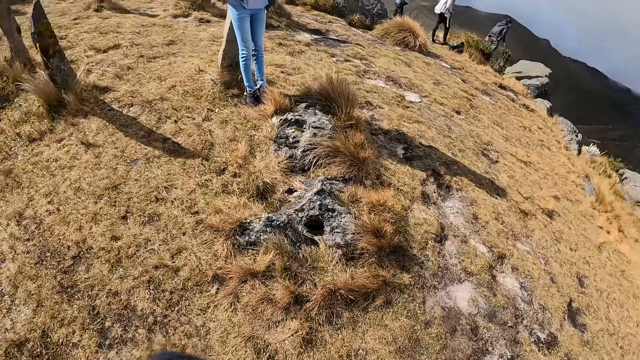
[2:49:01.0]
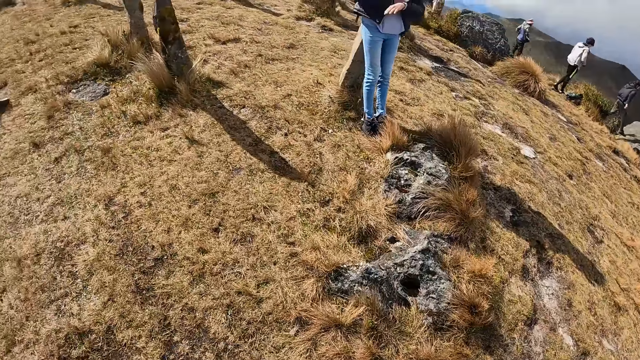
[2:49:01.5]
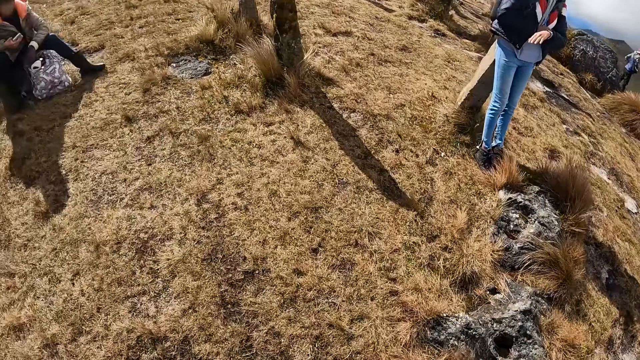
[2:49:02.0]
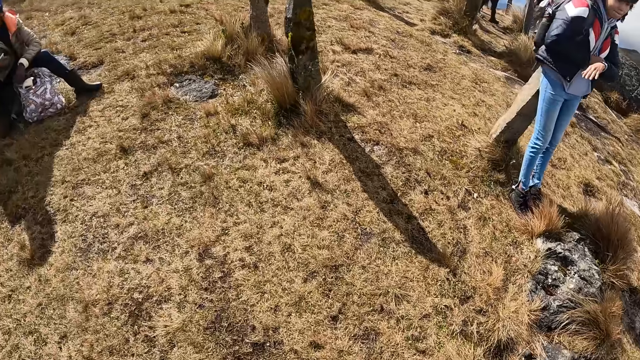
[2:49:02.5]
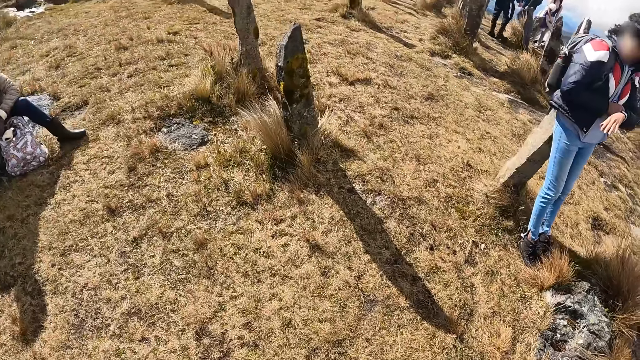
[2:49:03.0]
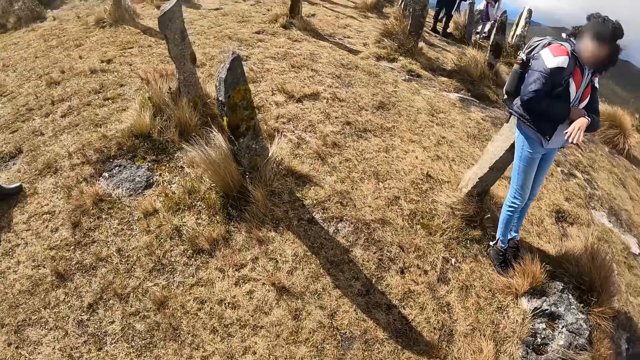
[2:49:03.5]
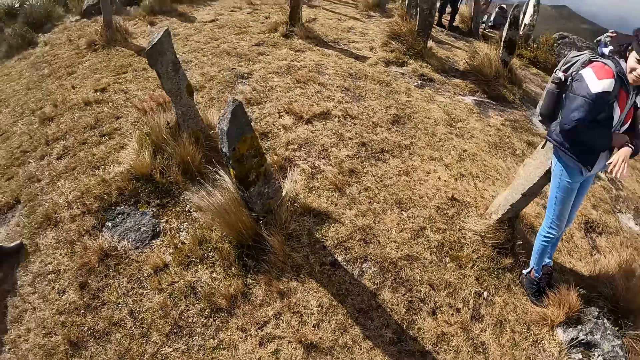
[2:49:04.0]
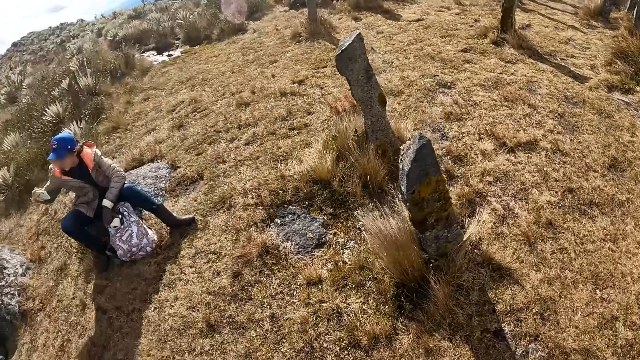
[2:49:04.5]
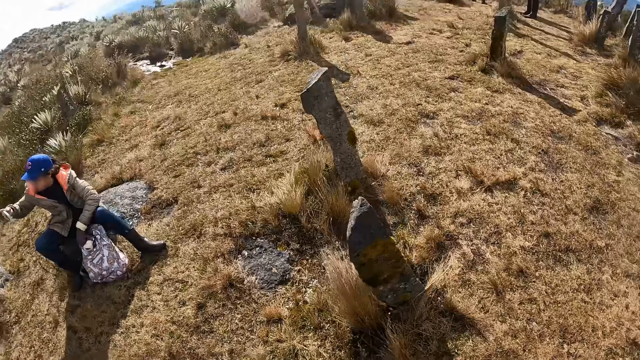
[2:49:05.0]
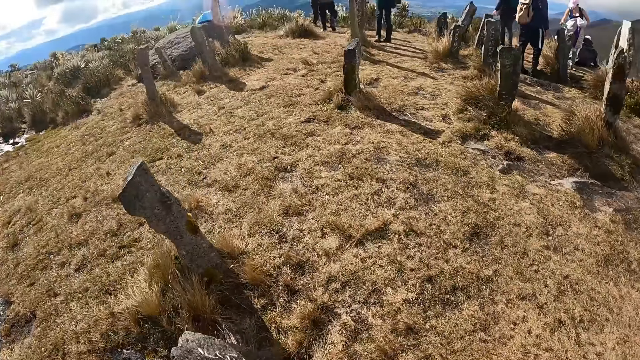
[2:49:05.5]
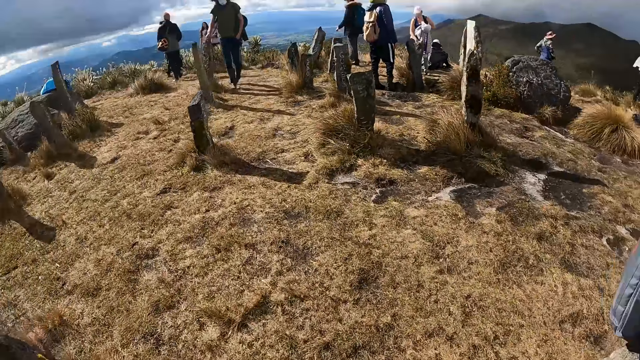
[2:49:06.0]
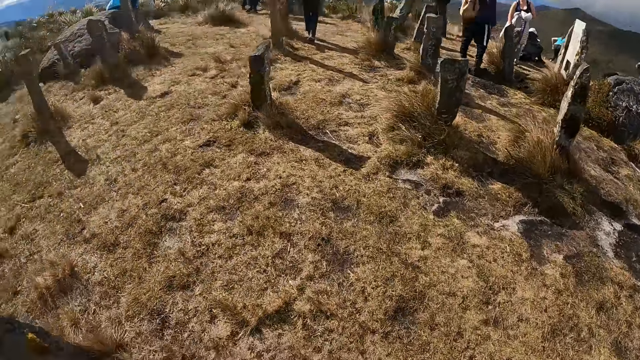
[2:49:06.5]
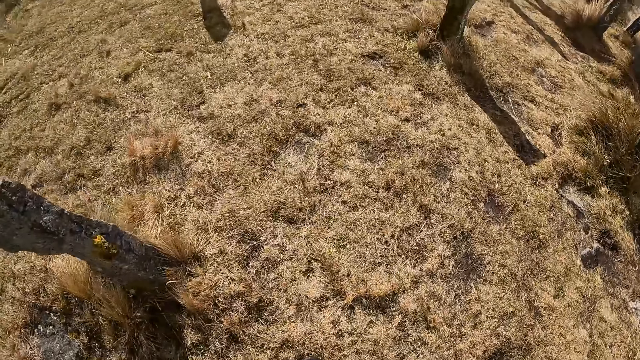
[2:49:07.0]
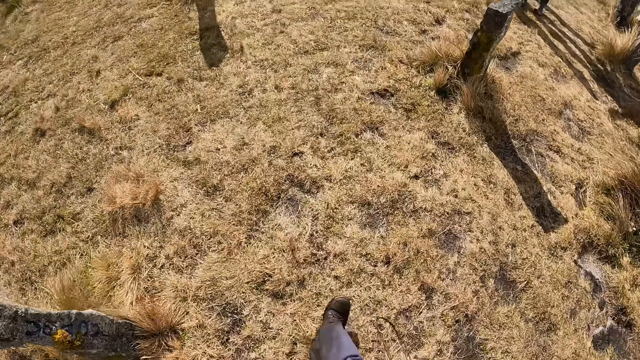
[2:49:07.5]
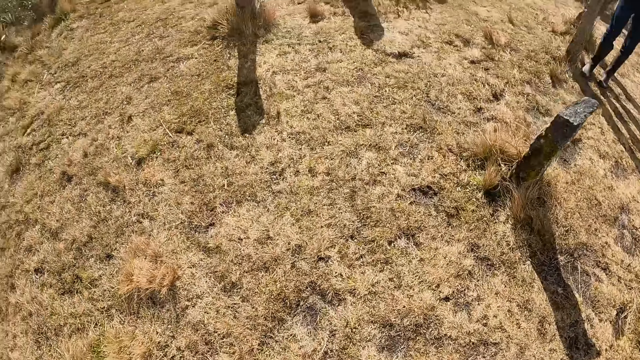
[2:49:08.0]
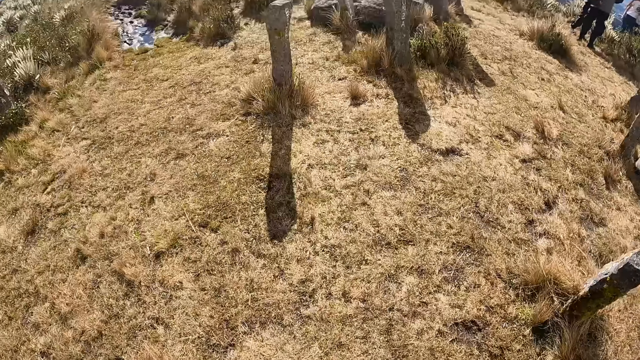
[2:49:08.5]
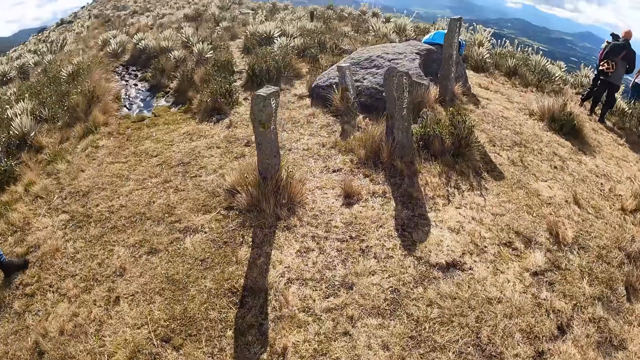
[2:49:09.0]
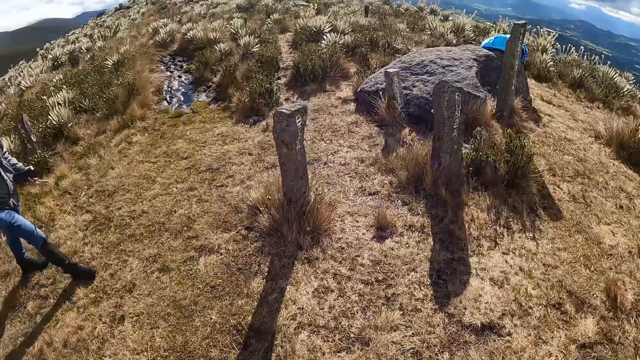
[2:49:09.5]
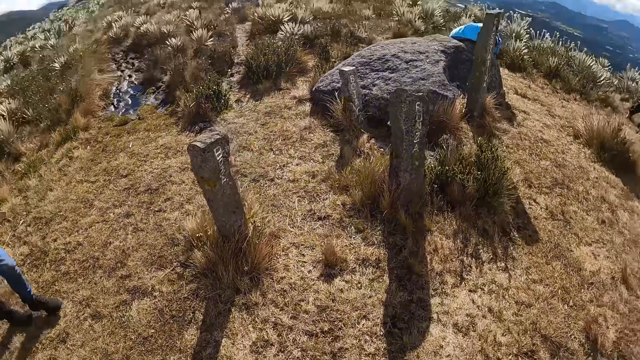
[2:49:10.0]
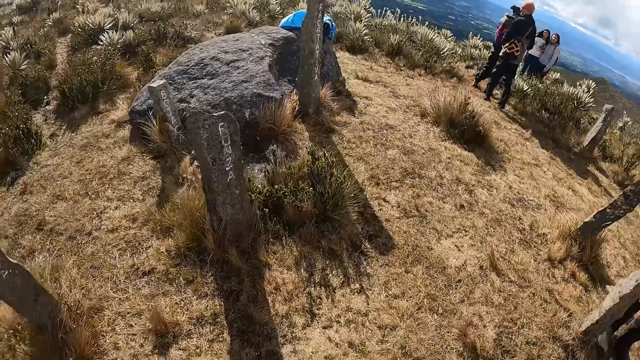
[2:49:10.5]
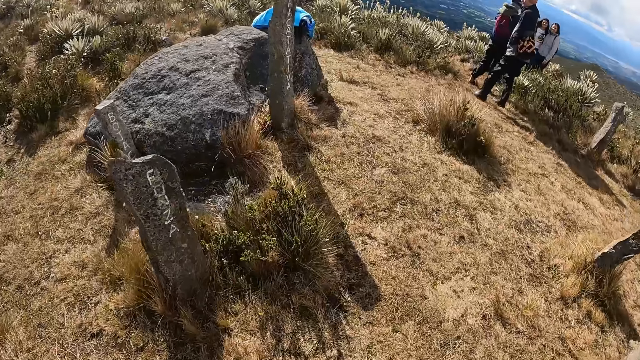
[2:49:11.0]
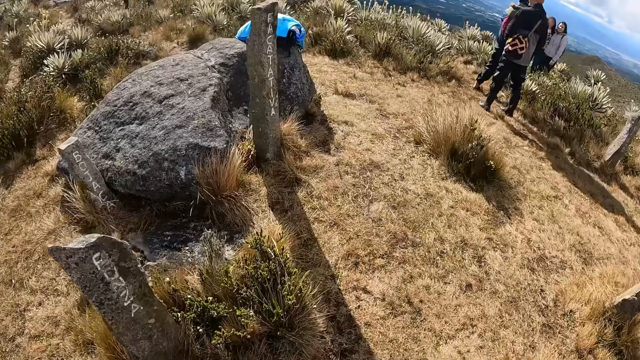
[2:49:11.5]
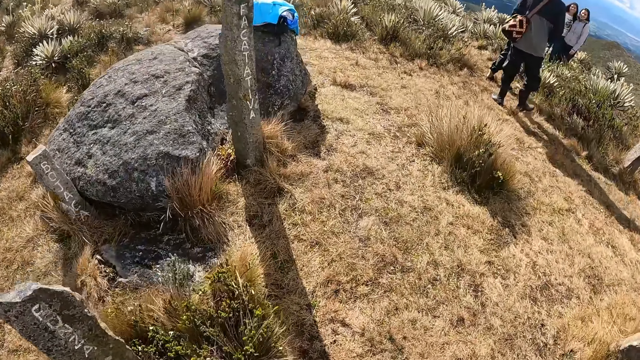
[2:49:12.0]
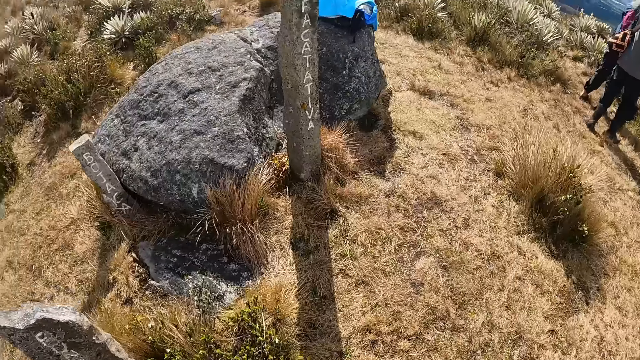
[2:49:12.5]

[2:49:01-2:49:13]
The camera wearer walks on the mountain.

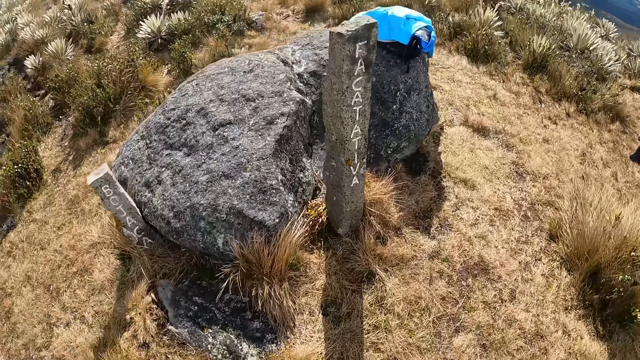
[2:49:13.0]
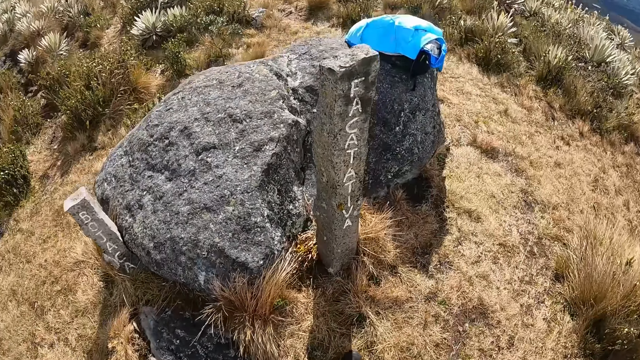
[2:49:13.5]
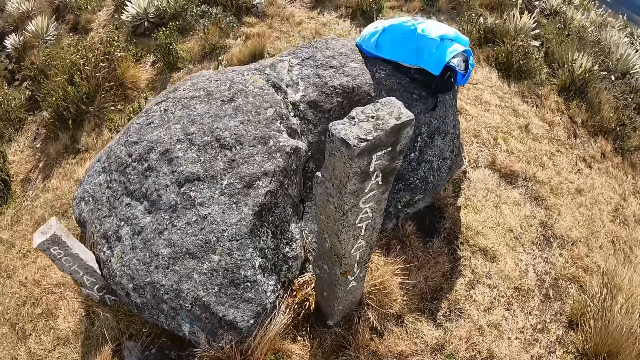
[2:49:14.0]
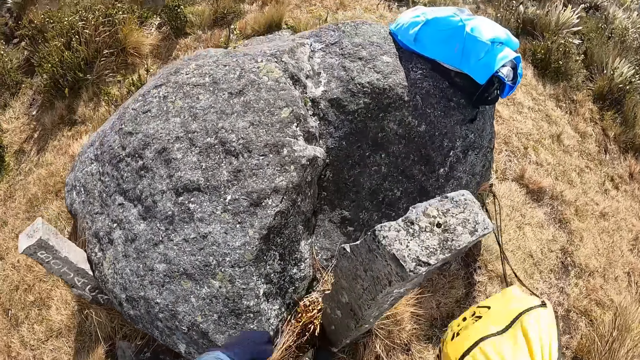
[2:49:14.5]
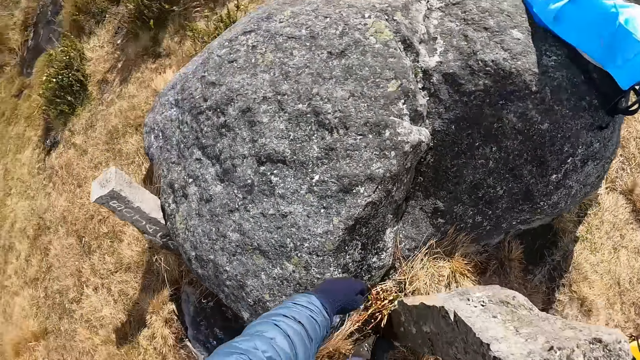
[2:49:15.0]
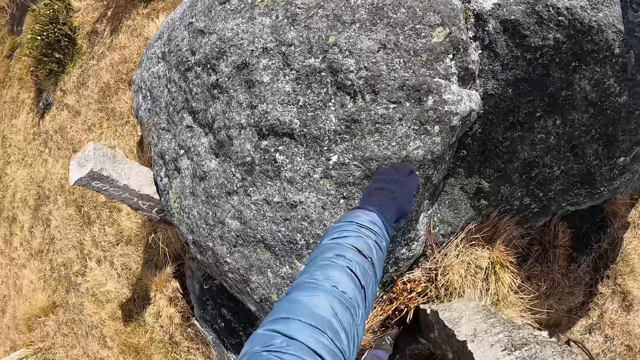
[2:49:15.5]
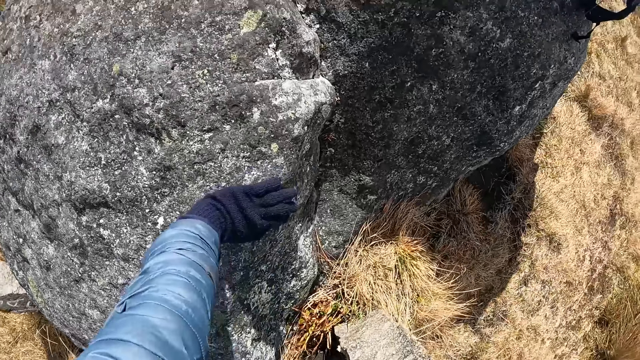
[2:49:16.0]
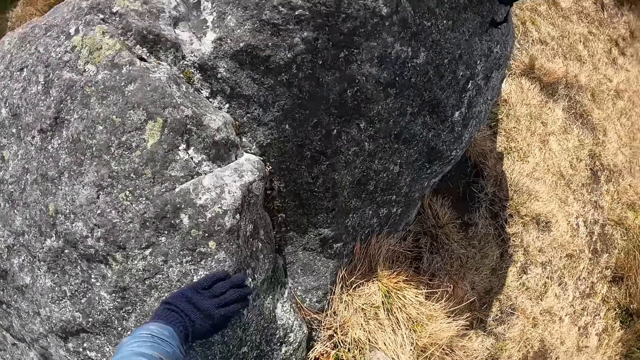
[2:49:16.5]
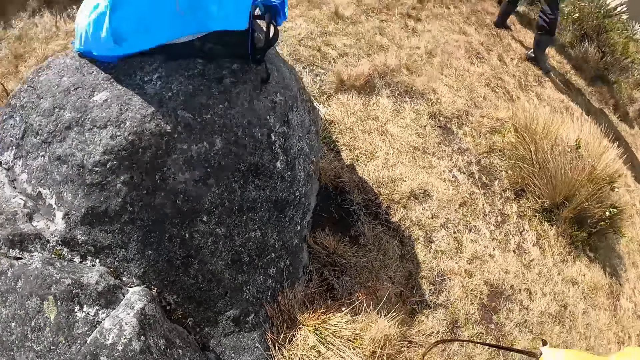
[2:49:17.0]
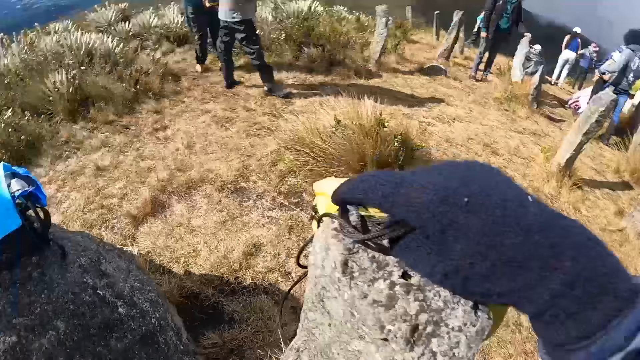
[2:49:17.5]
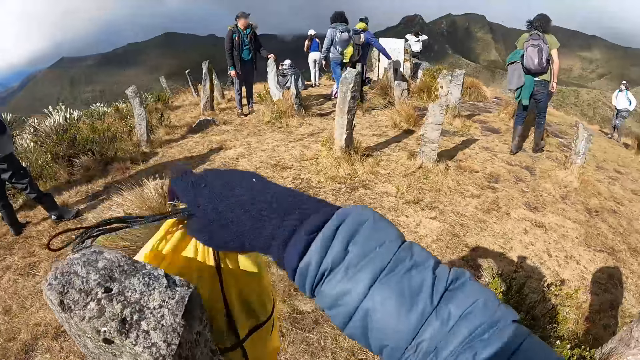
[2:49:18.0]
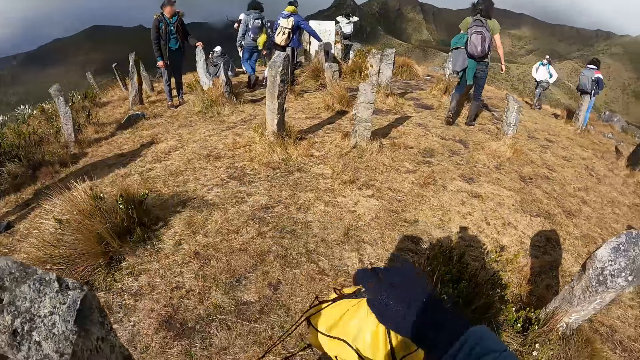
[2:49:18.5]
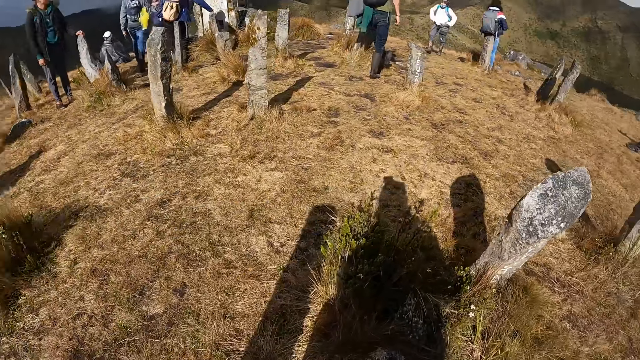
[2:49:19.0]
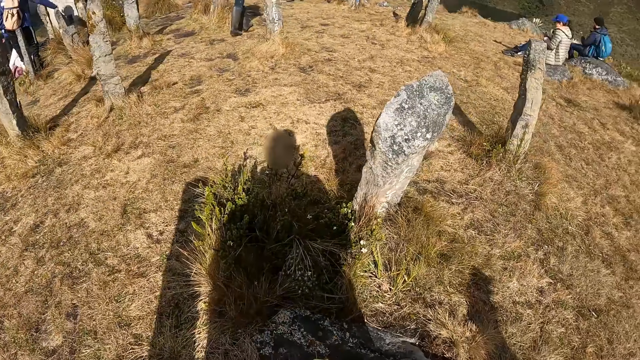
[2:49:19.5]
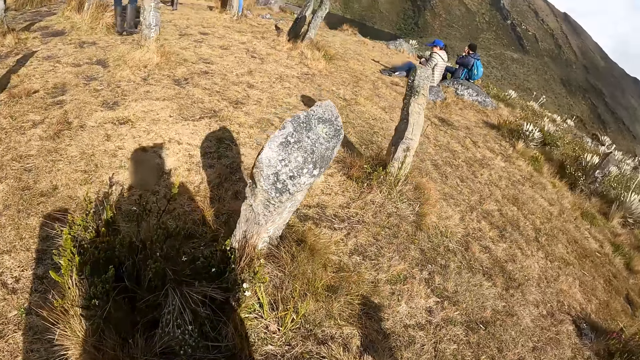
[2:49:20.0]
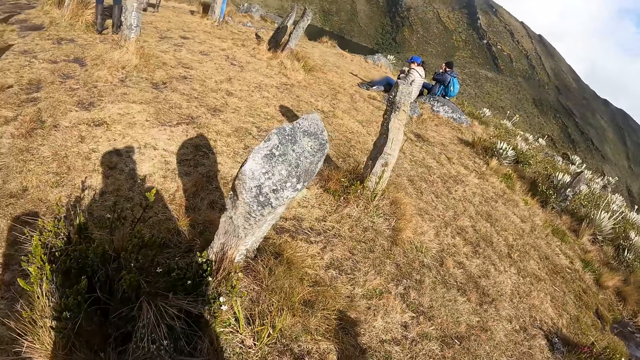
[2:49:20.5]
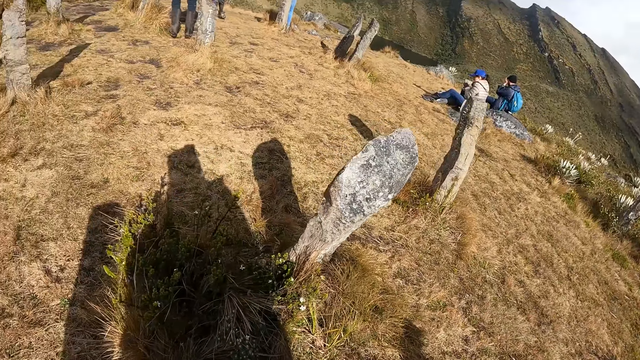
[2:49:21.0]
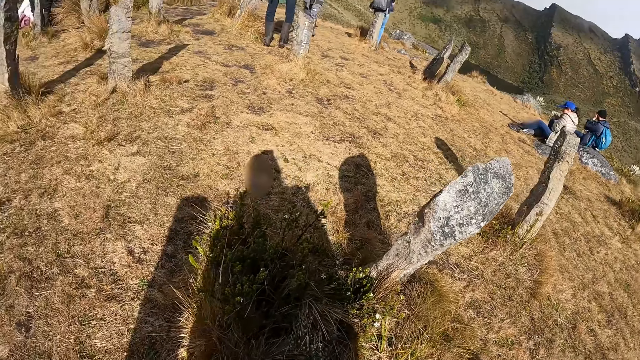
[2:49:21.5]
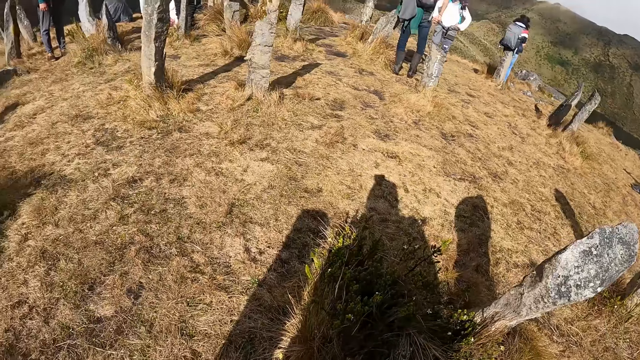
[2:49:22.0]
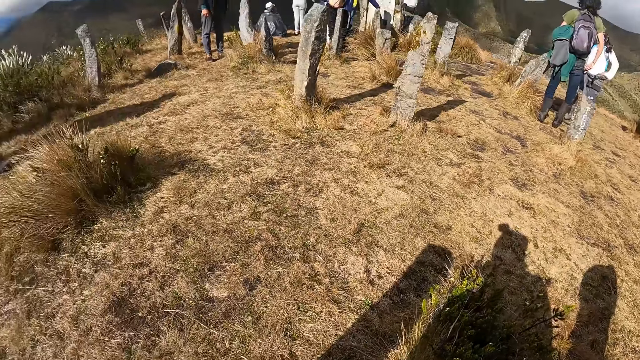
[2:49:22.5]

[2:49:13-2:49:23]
The camera wearer touches the rock. They sit on the rock. They place the bag on the rock. They remove the bag from the rock. They look around the mountain.
